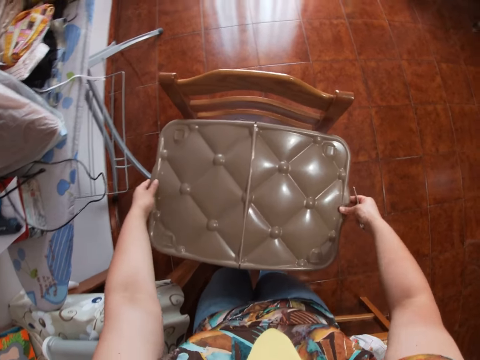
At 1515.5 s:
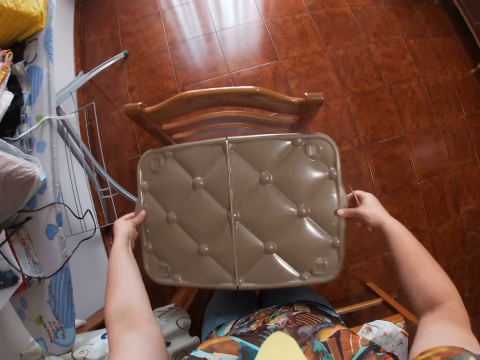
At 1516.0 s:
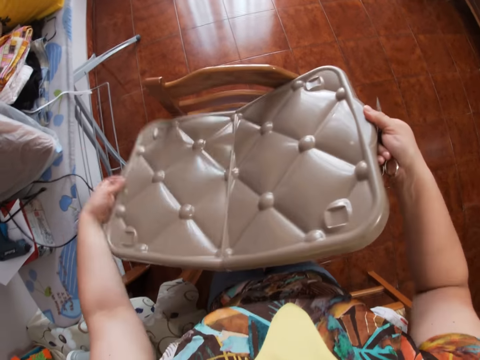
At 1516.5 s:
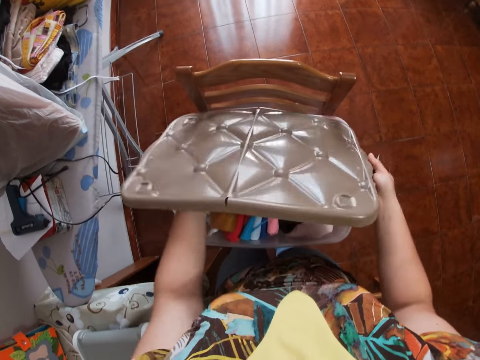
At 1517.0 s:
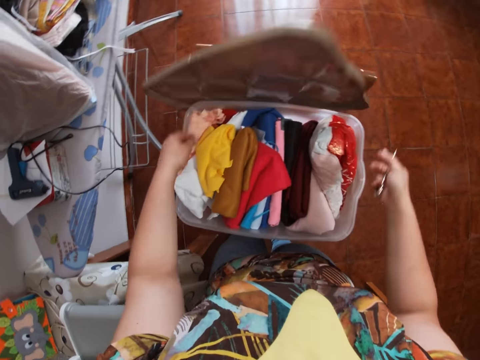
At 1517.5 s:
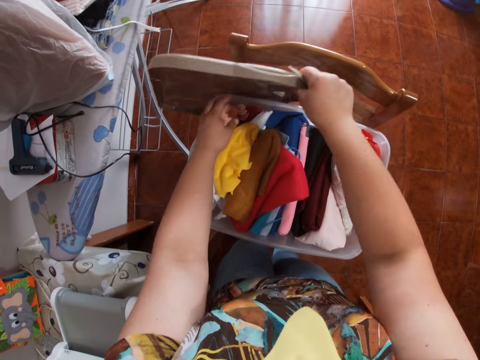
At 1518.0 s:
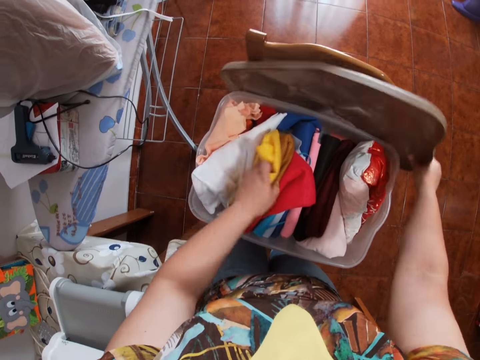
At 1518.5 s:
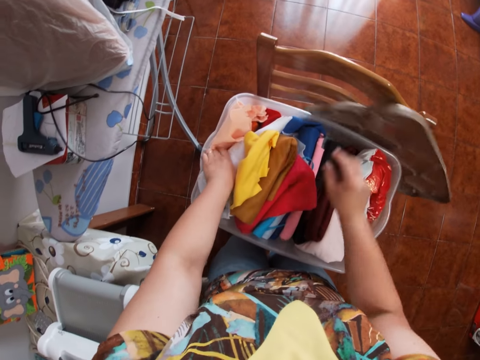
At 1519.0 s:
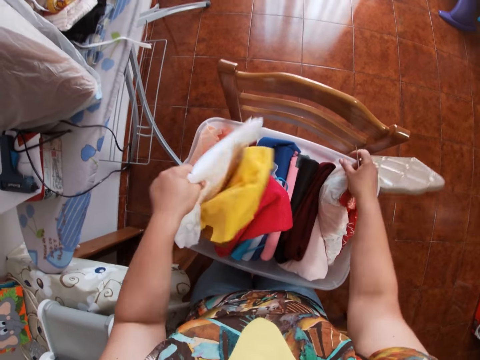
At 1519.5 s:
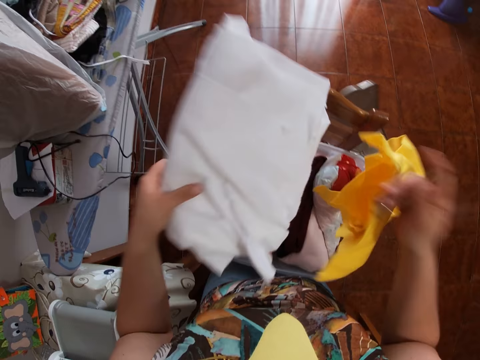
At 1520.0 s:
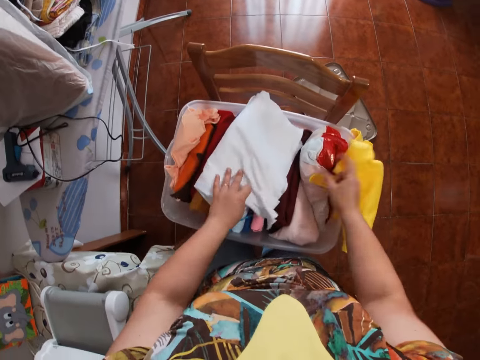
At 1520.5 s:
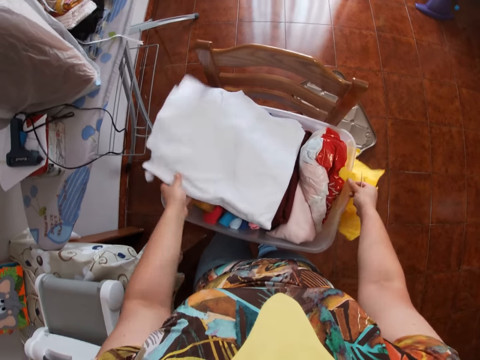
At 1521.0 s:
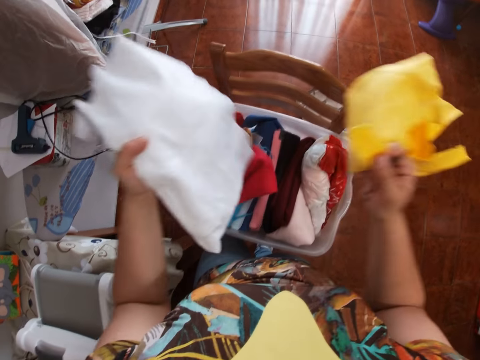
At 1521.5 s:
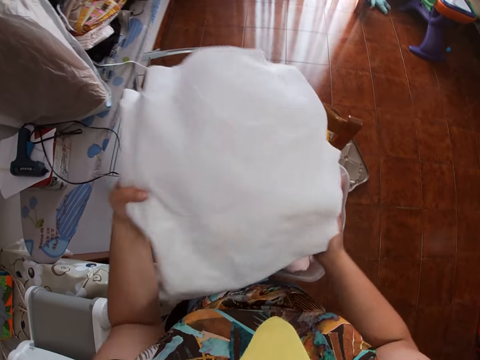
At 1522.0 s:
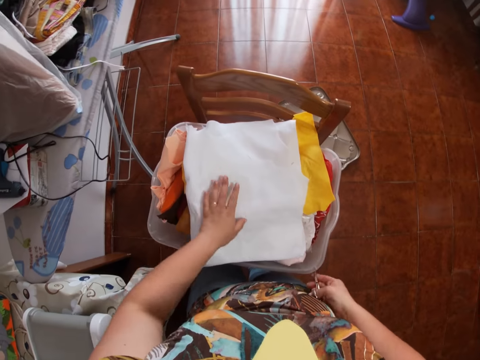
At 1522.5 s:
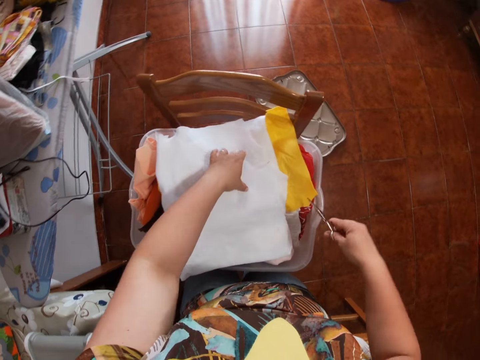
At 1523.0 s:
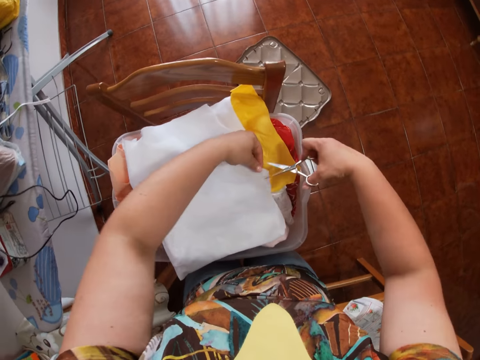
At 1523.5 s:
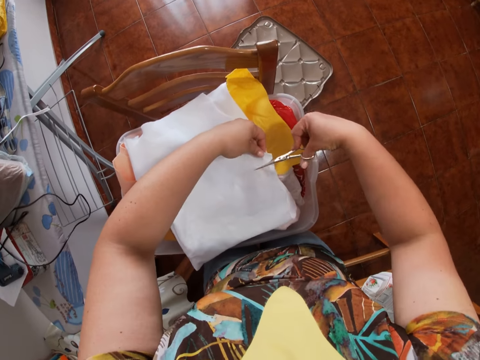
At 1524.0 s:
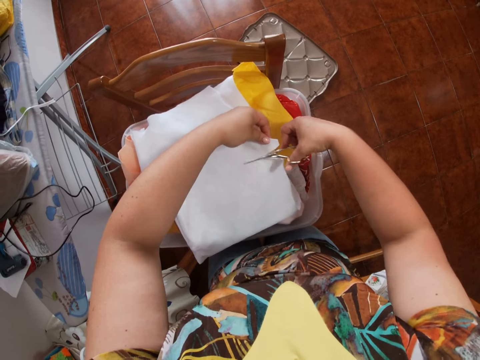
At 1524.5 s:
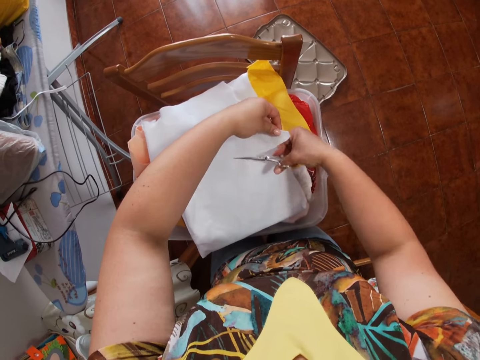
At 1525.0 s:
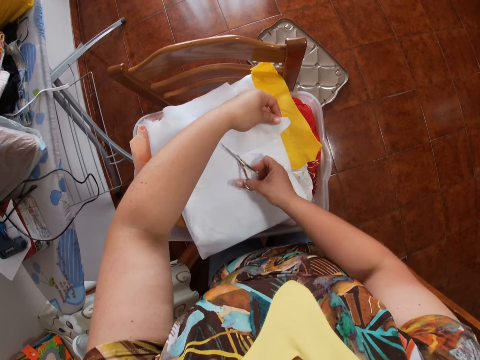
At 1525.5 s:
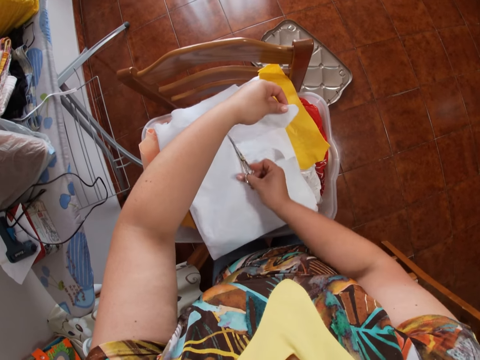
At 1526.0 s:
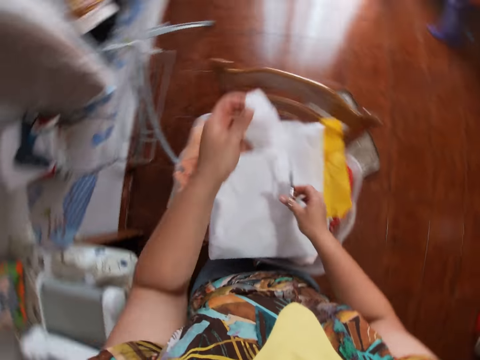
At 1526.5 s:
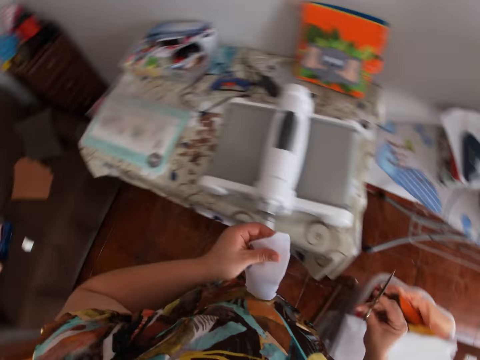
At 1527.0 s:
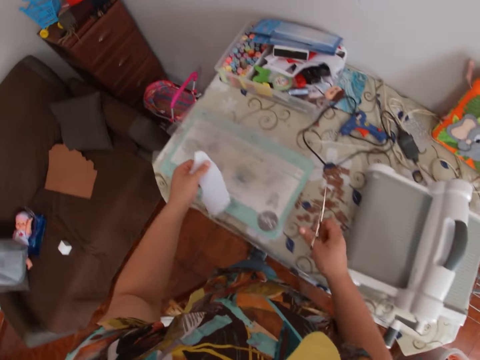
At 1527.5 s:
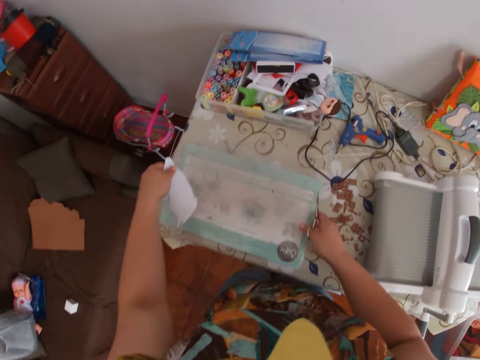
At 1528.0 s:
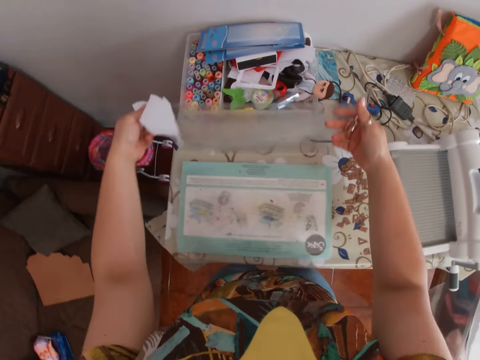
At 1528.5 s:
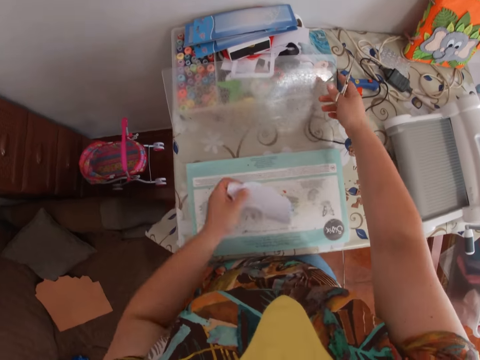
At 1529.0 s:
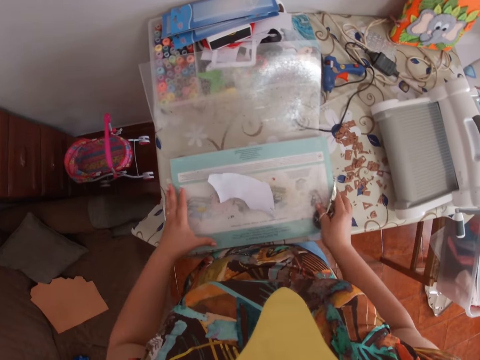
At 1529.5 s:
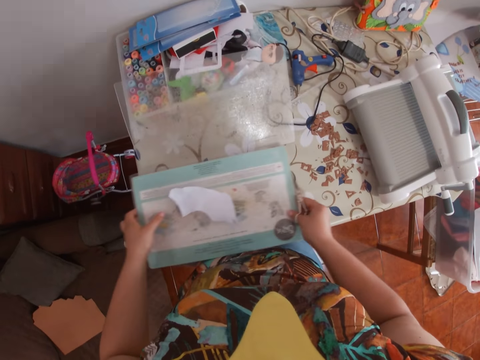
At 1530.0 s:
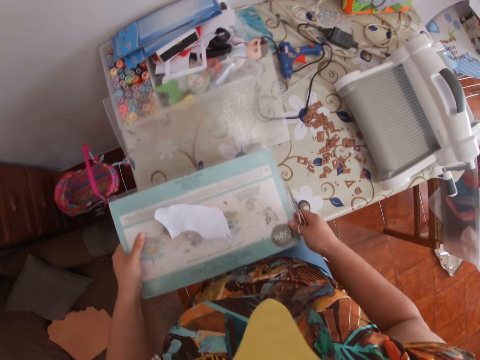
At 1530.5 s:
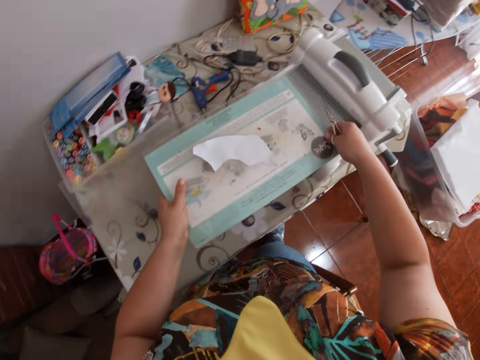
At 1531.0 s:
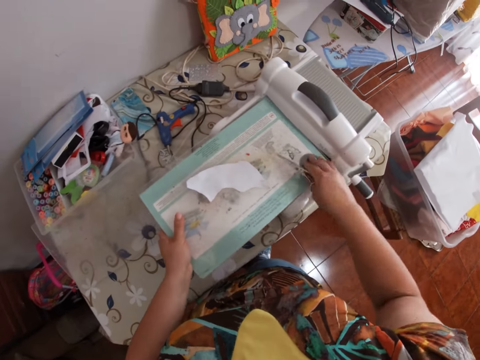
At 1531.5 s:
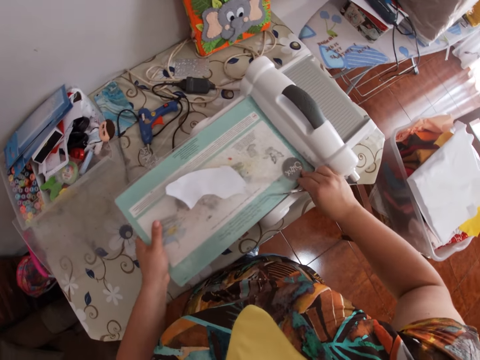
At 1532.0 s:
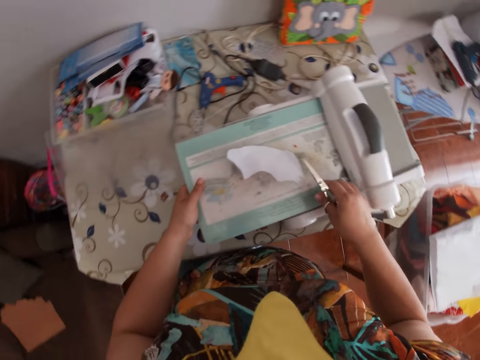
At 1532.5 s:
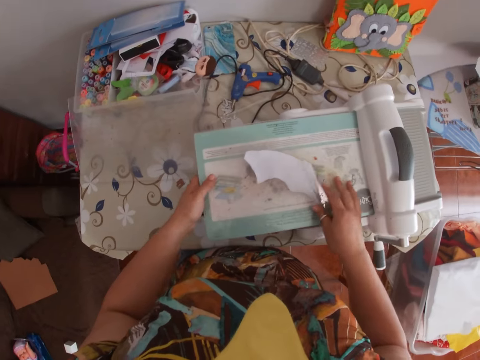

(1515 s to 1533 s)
The camera wearer opens the lid on the container with both hands. She picks up plastic from the chair. She sorts through the clothes in the plastic container with both hands. She picks out a white cloth with her left hand from the plastic container. She puts the yellow cloth into the container with her right hand. She picks up cloths from the basket and throws the cloths on the basket. She cuts a piece of the white cloth with the scissors in her right hand. She lifts the glass or plastic paper of the inkpad with both hands. She drops the white piece of cloth in her left hand onto the inkpad. She places the inkpad on the embossing machine with both hands.

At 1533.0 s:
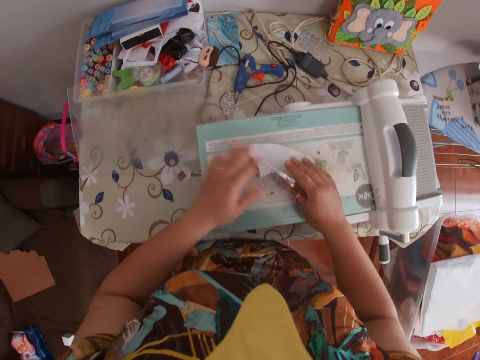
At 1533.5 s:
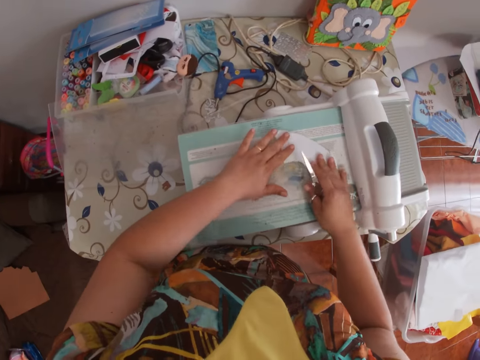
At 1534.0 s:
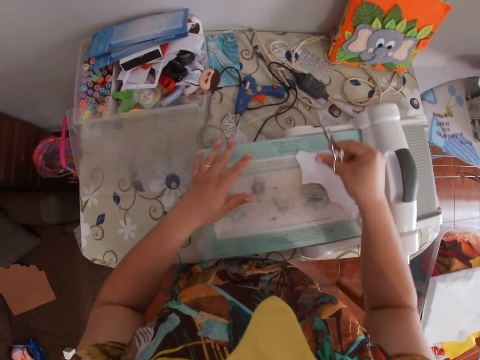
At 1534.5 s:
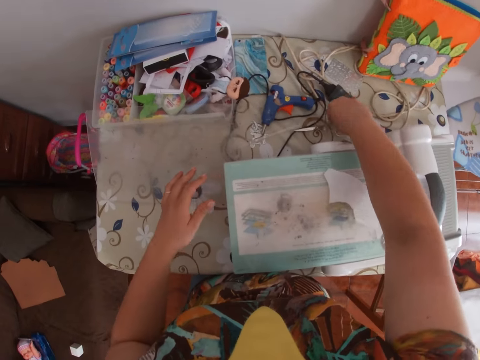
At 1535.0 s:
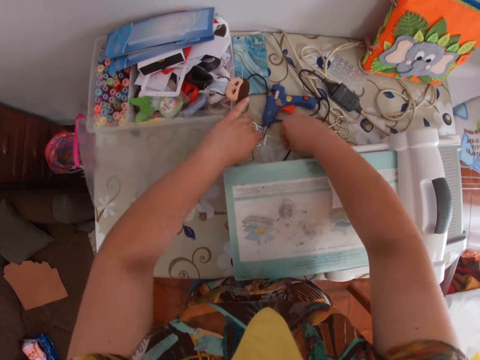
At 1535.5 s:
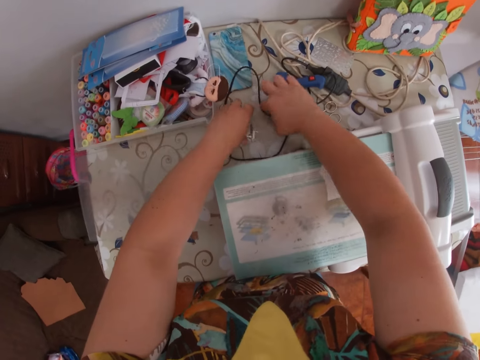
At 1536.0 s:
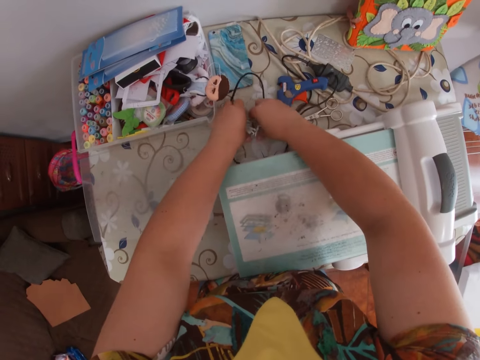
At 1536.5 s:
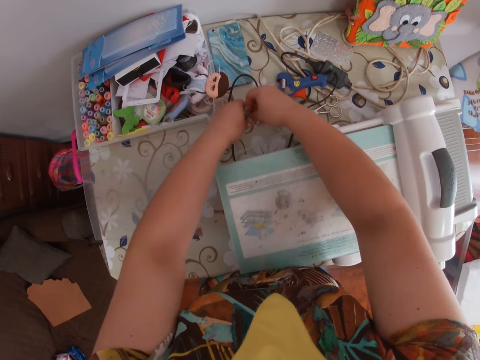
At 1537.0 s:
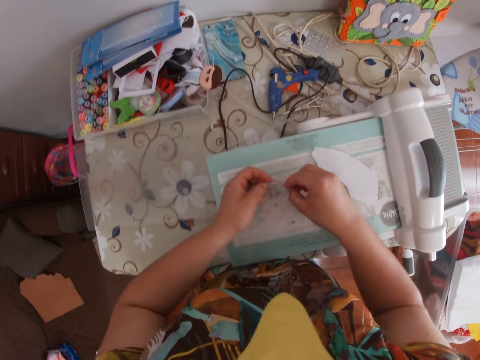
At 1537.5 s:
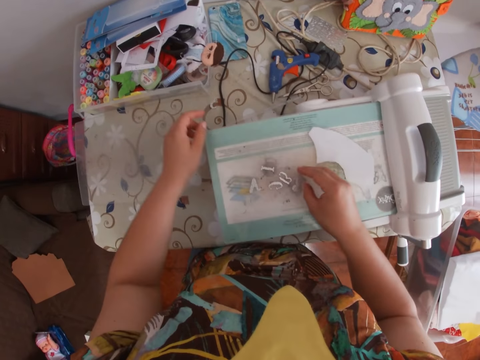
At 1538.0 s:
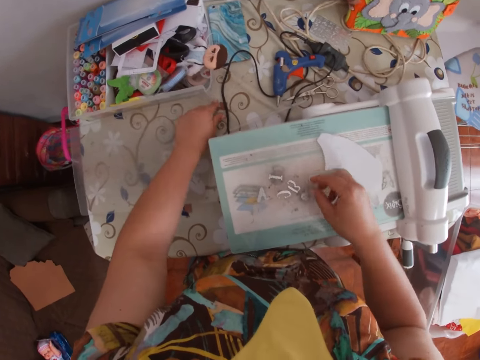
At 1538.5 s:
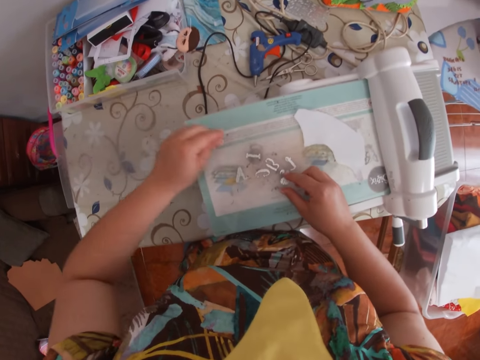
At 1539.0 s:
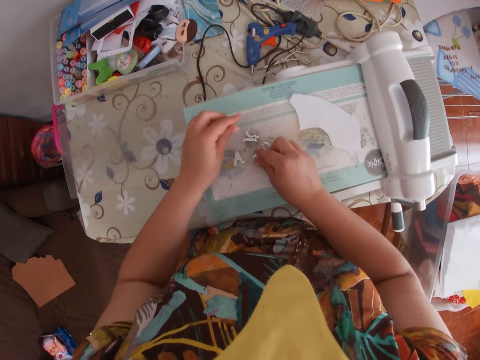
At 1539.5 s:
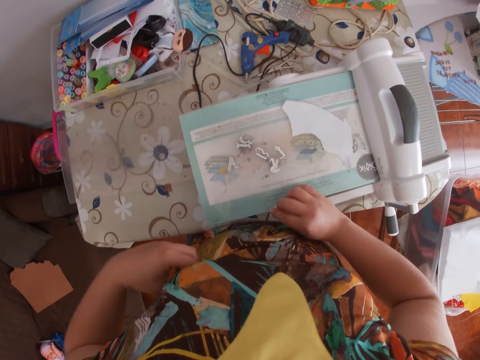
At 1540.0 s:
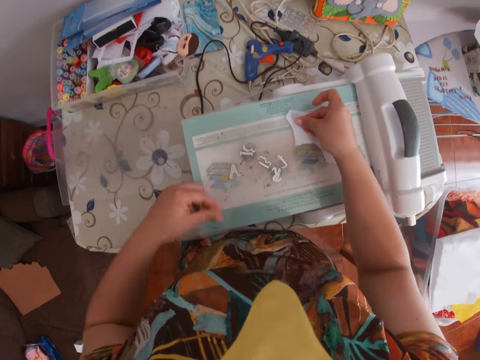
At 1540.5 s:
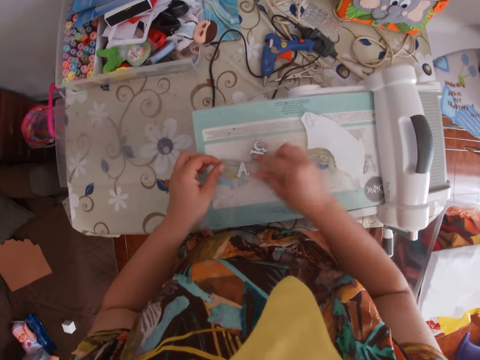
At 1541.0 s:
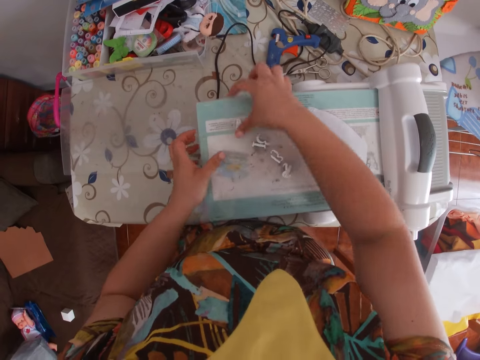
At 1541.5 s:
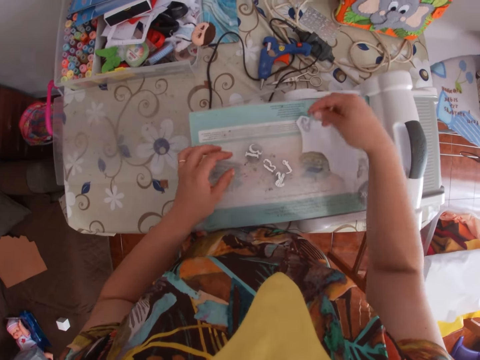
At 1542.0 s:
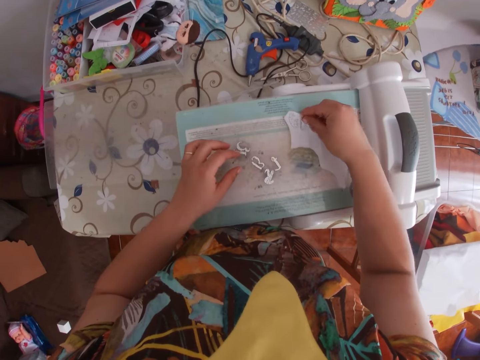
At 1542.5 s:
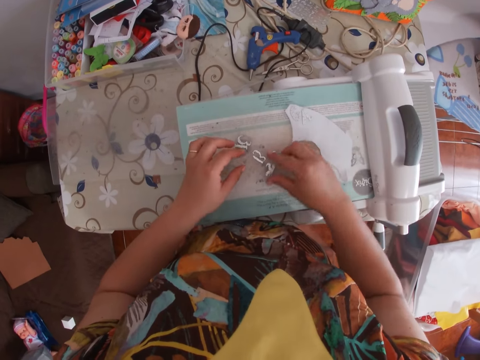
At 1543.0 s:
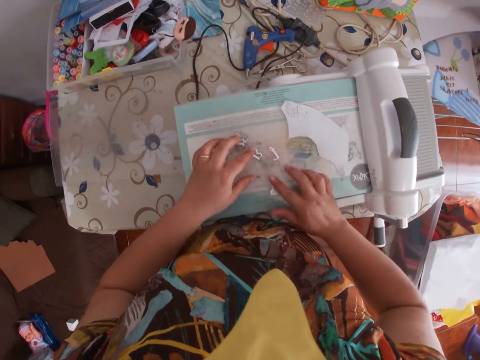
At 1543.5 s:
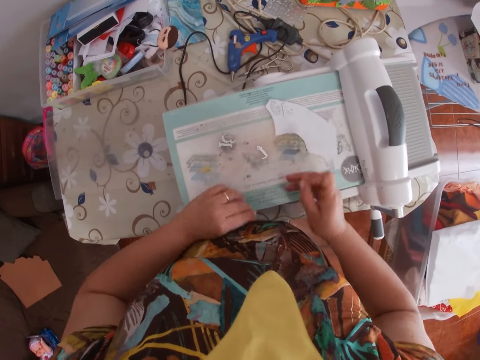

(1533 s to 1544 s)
The camera wearer adjusts the white cloth on the inkpad with both hands. She drops the scissors in her right hand on the table. She picks several smaller acrylic letter blocks or metals from the table with both hands onto the inkpad. She throws the metals on the paper package. She pulls her cloth with her left hand. She arranges the smaller acrylic letter blocks on the white cloth.
